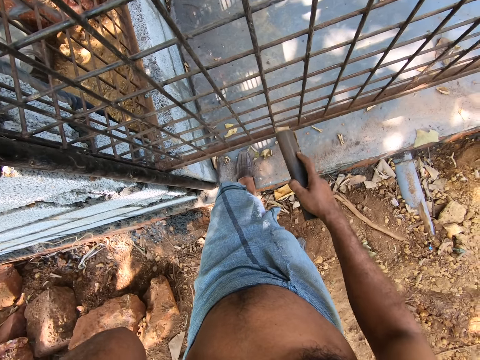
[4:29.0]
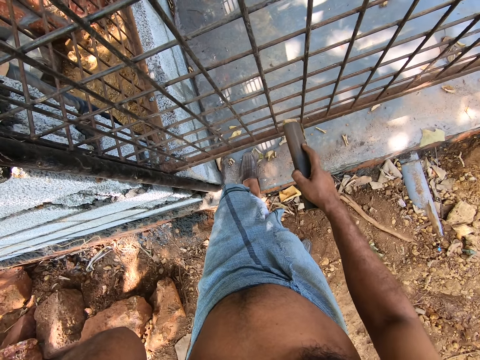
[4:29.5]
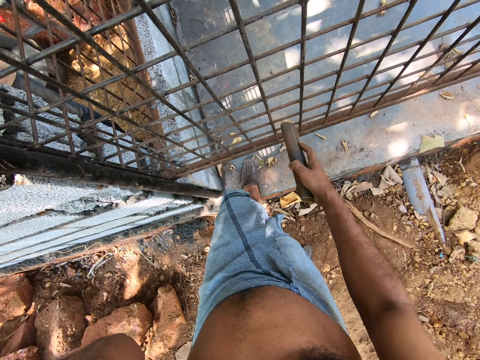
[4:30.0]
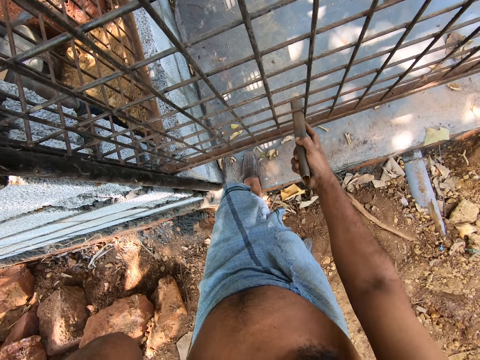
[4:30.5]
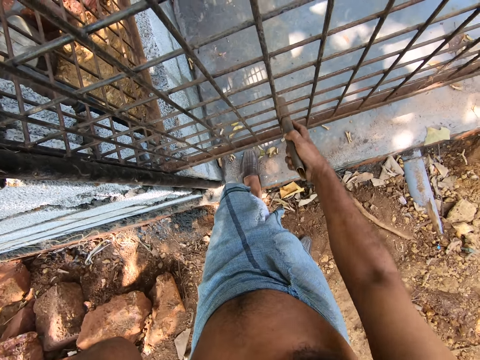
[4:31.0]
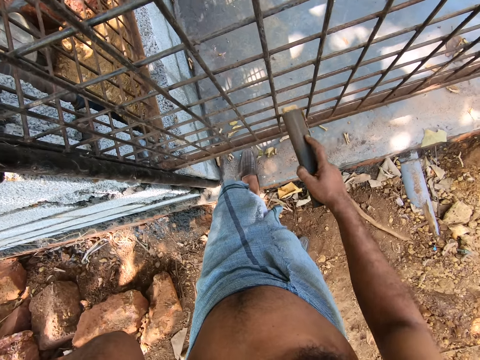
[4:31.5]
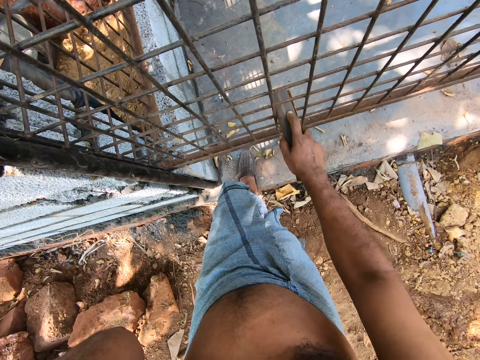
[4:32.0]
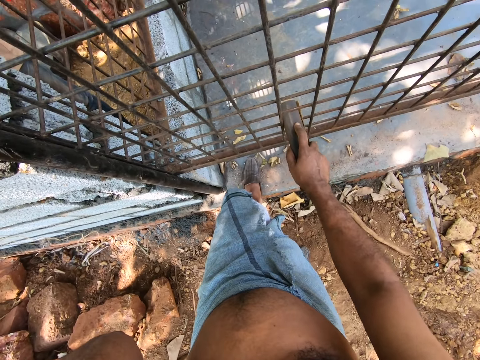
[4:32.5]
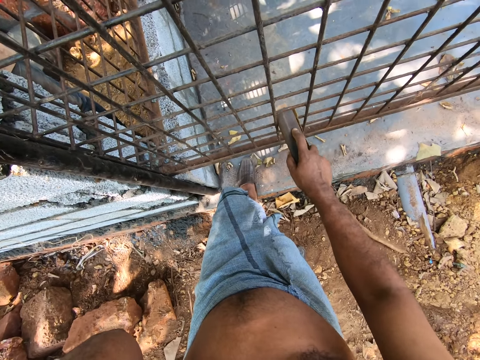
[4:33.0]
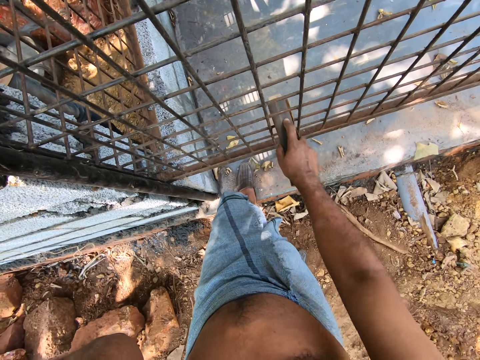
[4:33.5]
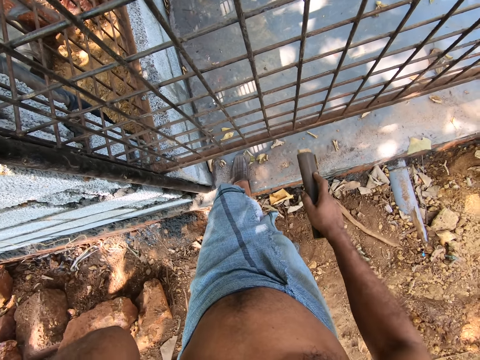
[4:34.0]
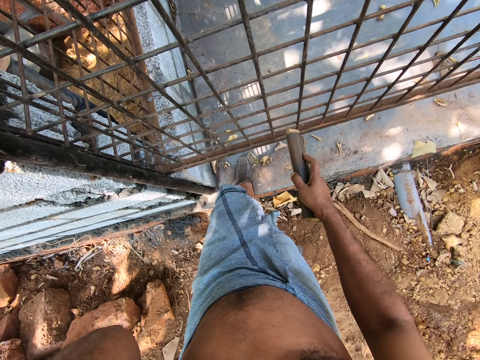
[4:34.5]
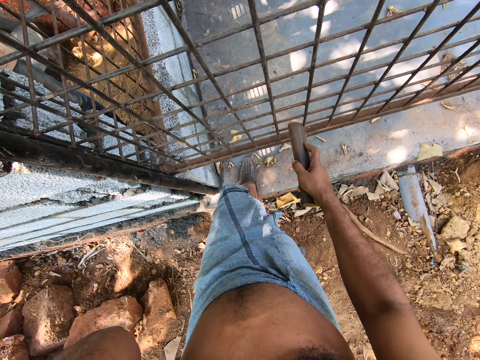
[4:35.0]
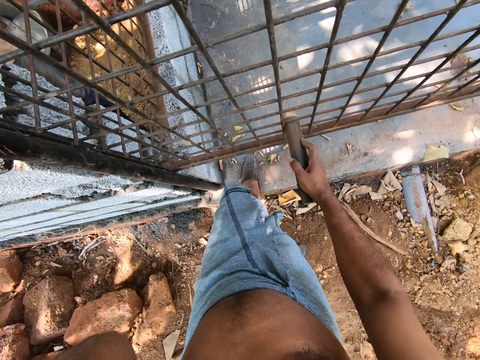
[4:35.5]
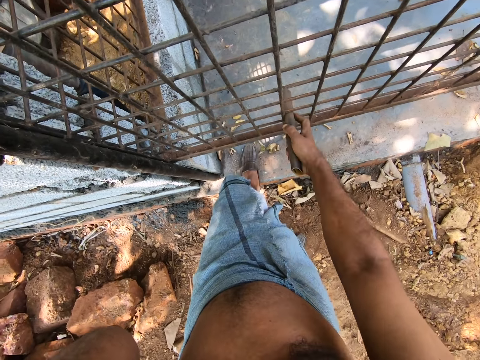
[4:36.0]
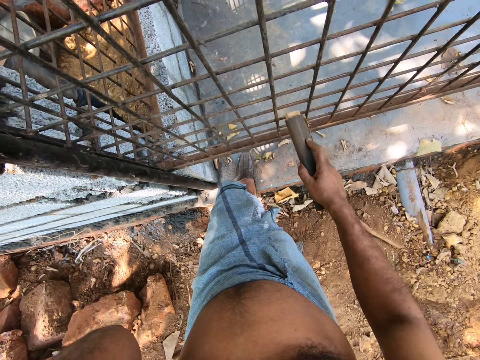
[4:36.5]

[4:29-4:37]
The camera wearer talks on the phone. They polish the metal cage panels with a sandpaper.

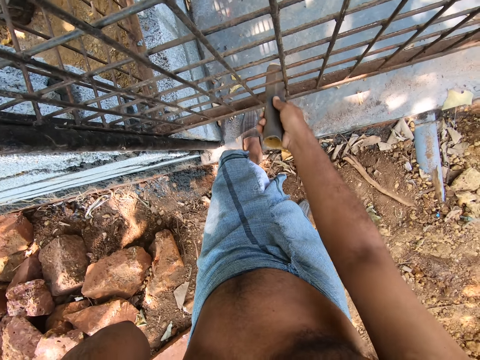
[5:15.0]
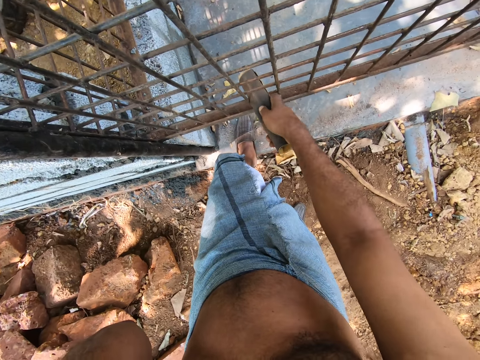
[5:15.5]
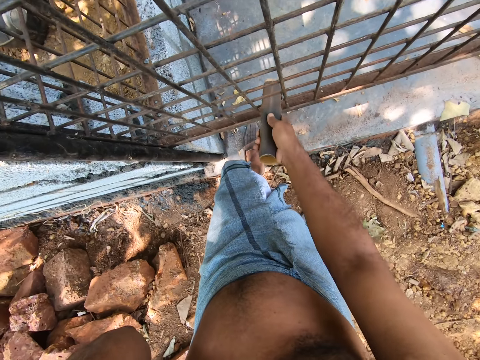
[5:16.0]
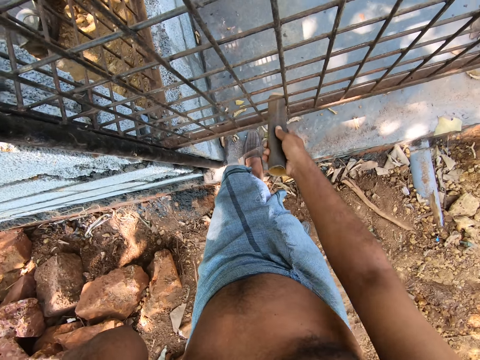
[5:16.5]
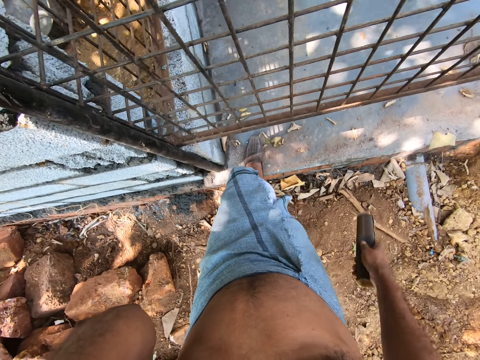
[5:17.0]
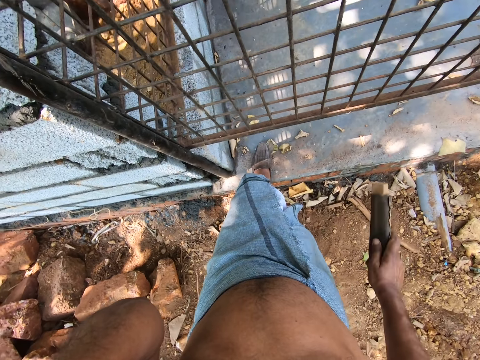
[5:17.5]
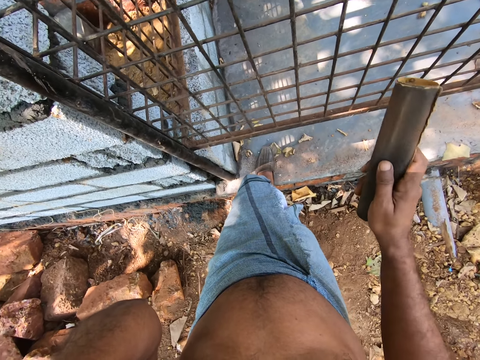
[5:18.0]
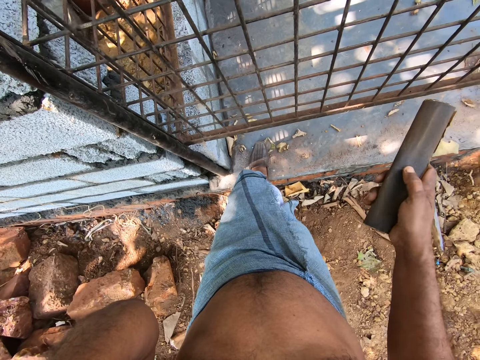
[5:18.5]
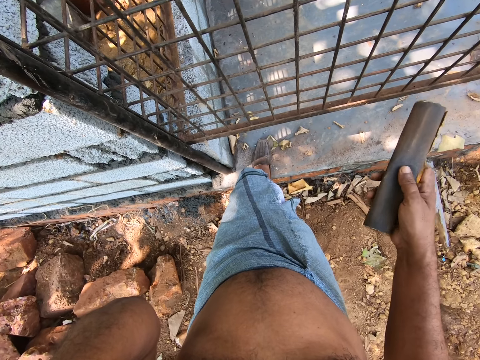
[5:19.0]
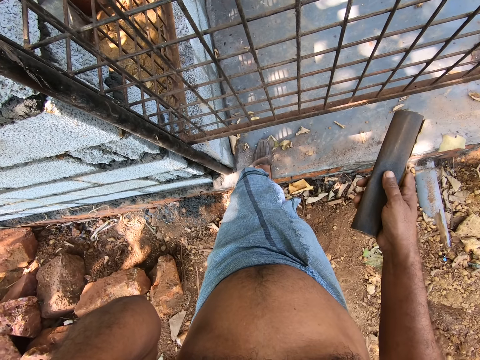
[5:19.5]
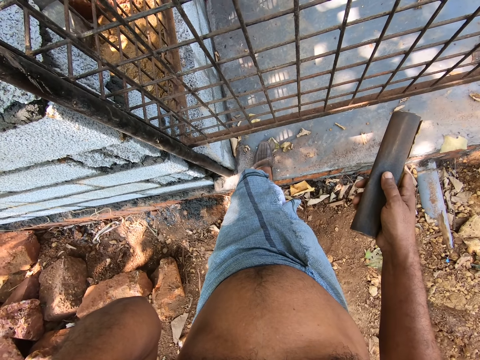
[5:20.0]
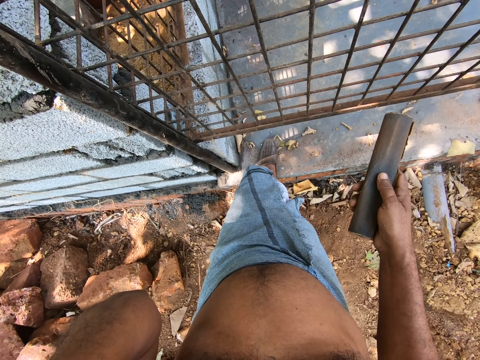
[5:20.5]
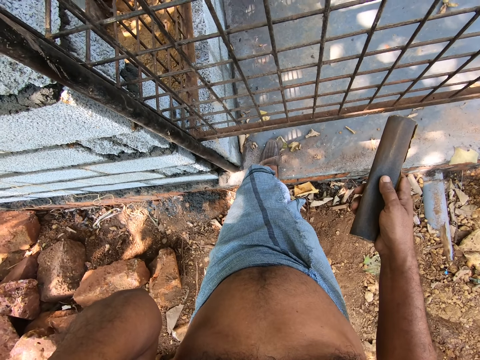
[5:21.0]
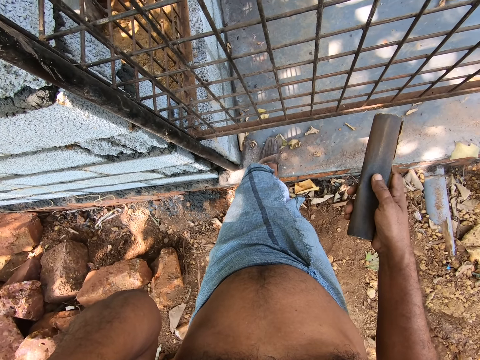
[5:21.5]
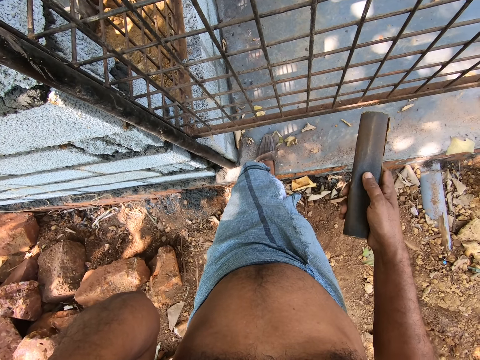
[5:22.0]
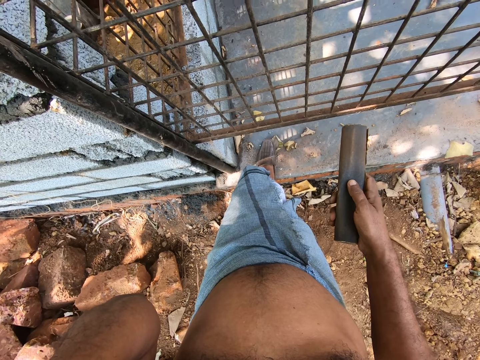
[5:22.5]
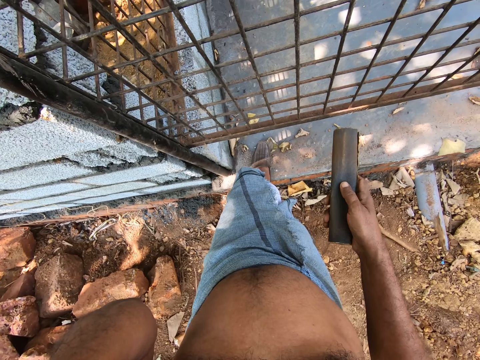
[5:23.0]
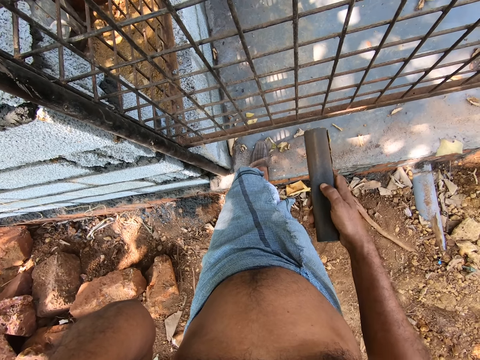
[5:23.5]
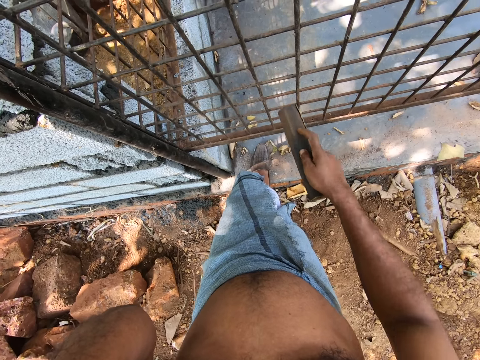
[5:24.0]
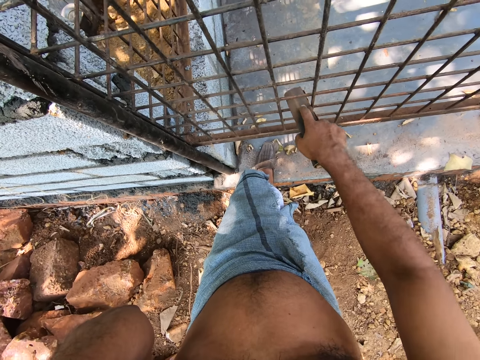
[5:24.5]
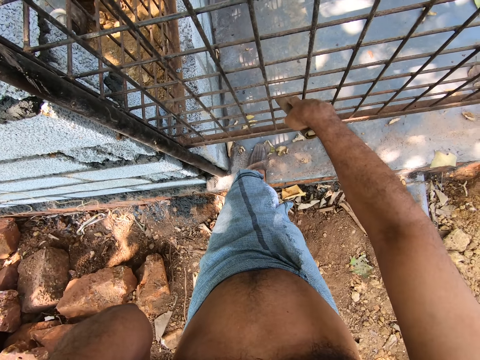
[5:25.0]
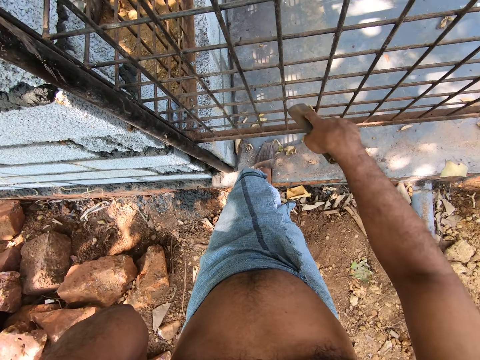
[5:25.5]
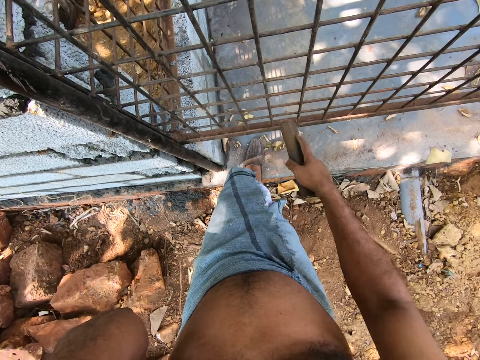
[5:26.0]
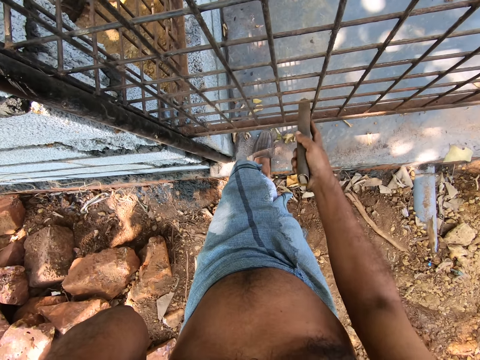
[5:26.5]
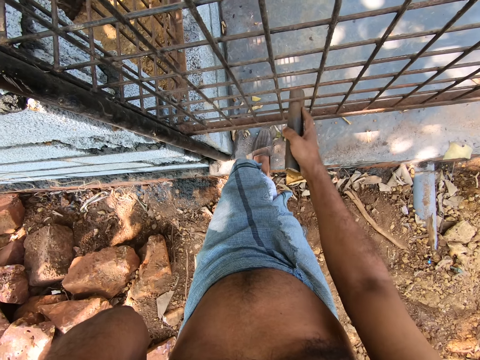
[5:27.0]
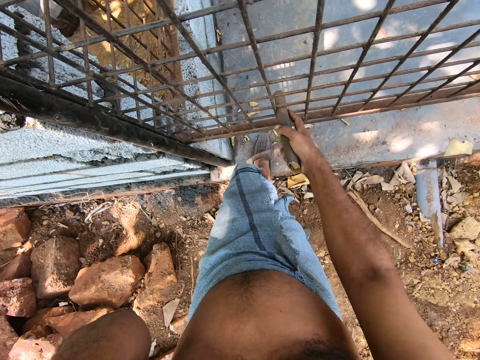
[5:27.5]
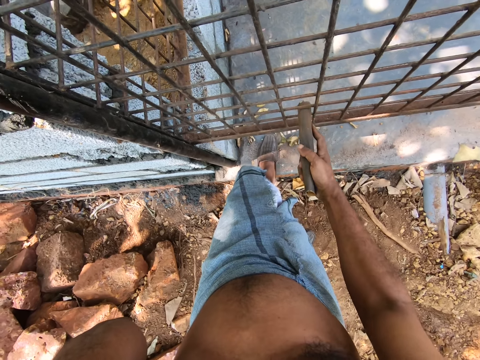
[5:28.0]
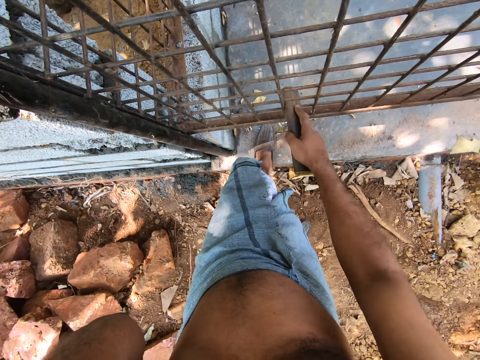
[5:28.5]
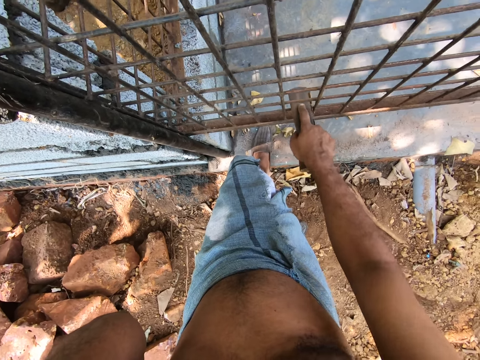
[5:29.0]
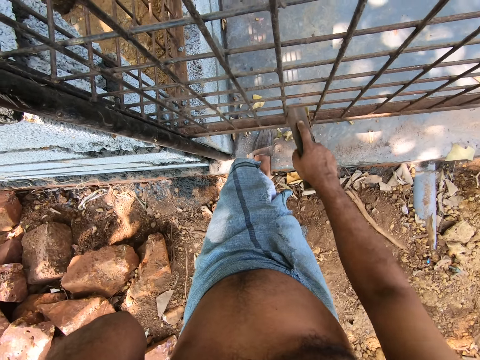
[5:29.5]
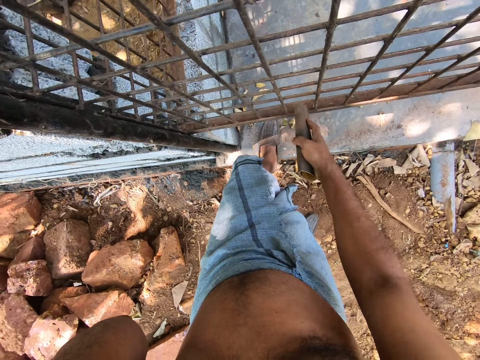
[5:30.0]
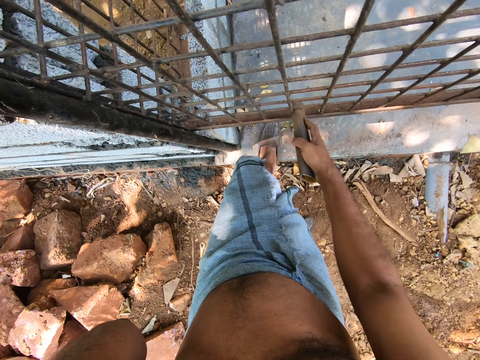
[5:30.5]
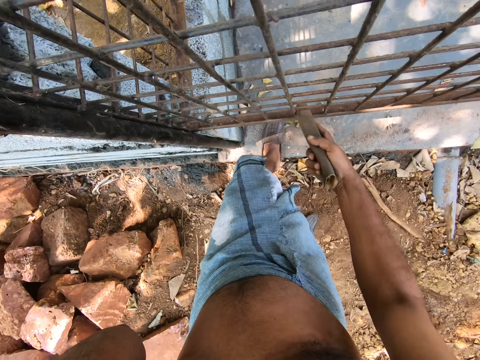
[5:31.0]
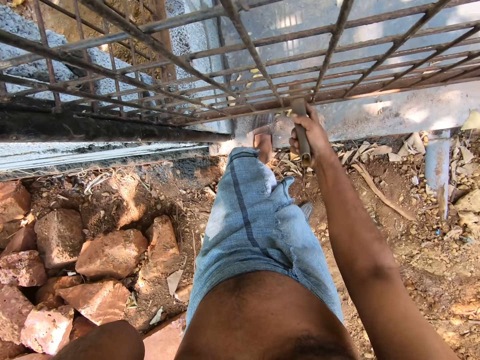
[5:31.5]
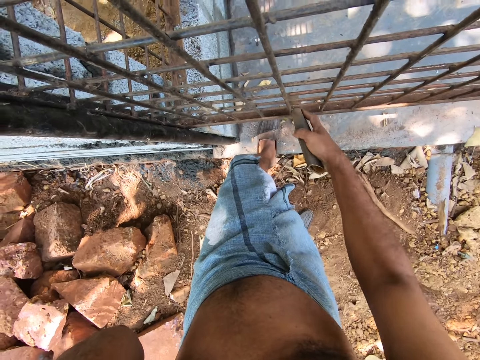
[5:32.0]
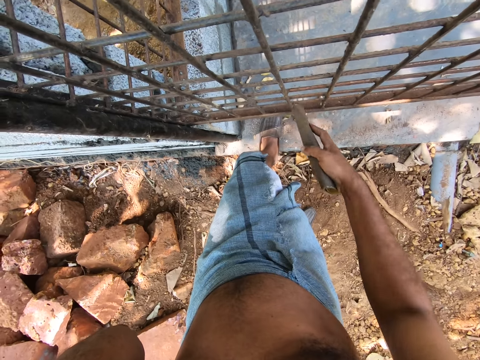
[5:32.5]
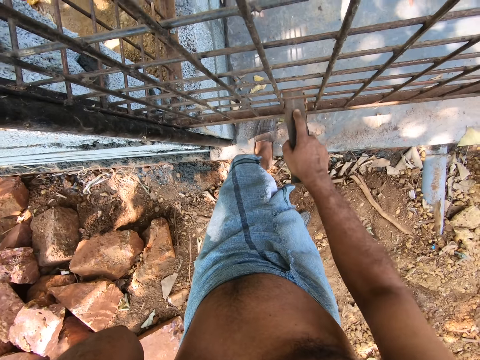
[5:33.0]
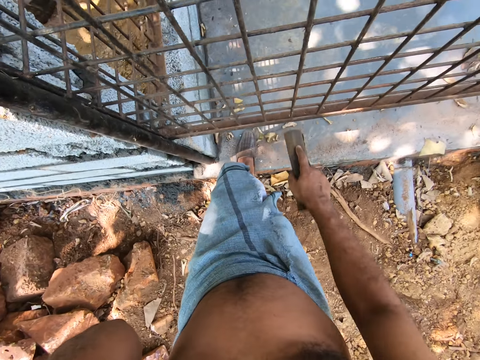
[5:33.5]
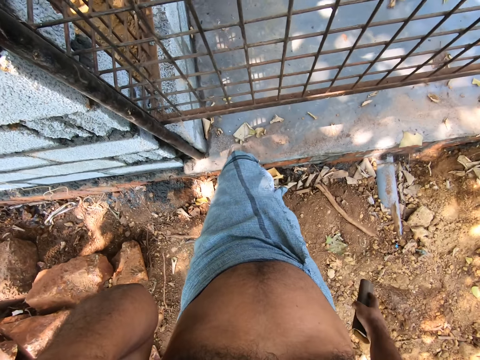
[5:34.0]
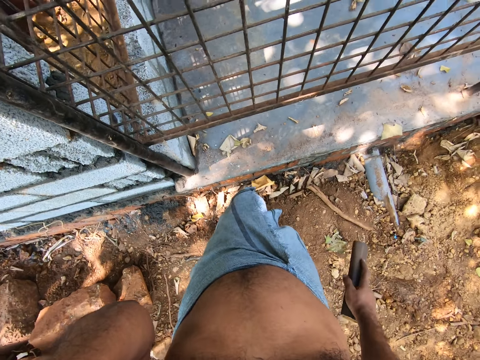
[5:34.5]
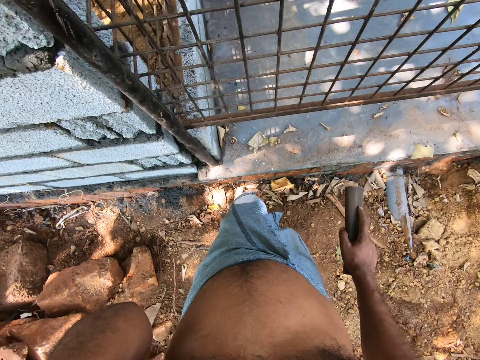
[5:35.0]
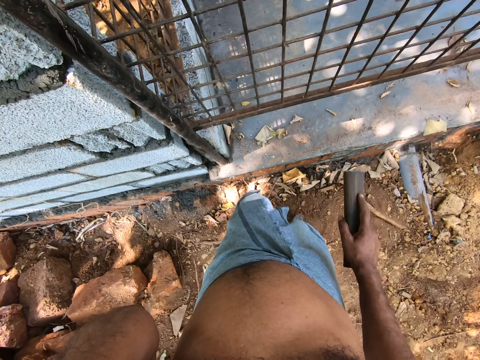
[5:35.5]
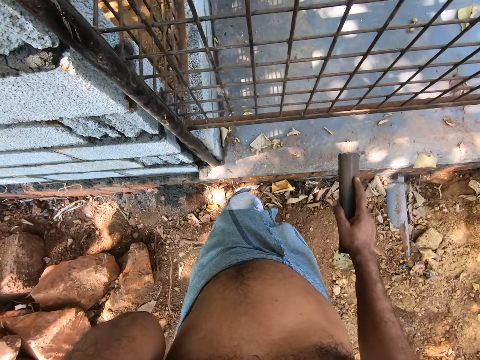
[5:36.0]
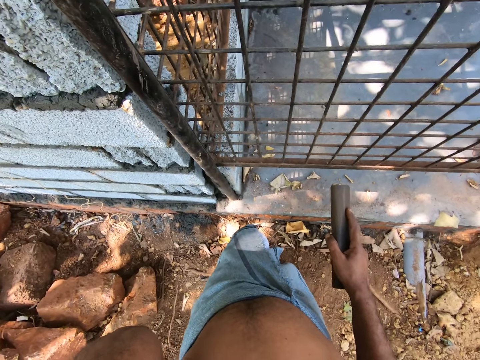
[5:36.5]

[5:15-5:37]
The camera wearer removes the sandpaper in his right hand from the burglary frame. He scratches the burglary frame with the sandpaper in his right hand. He removes the sandpaper in his right hand from the burglary frame.
